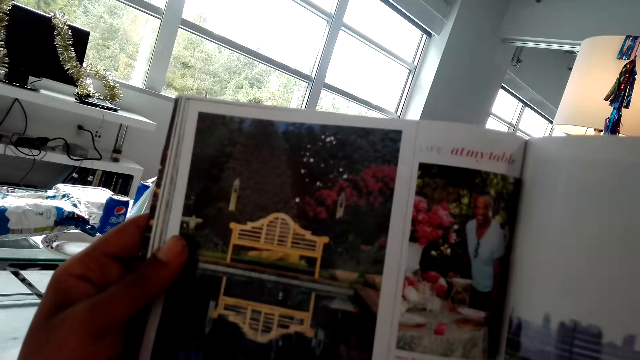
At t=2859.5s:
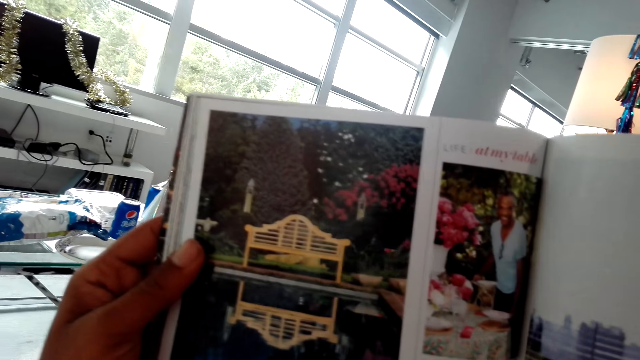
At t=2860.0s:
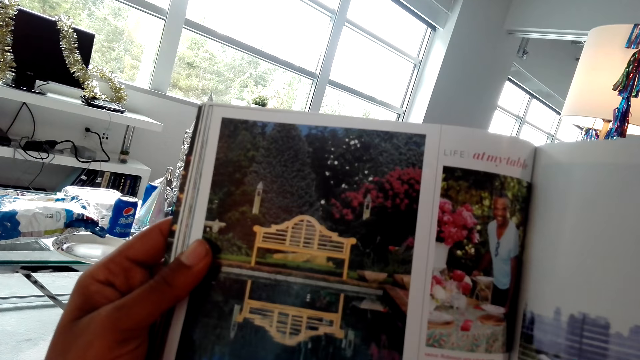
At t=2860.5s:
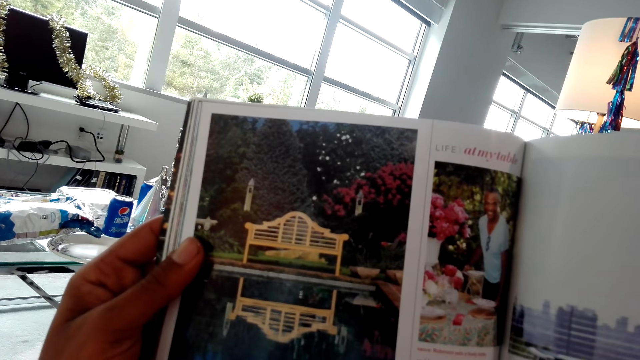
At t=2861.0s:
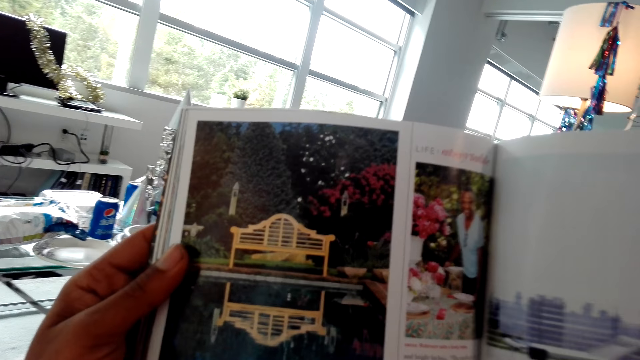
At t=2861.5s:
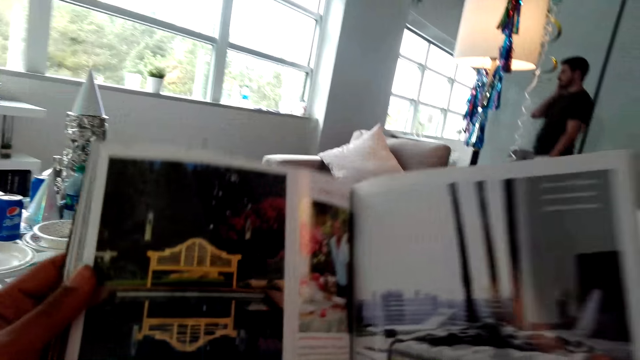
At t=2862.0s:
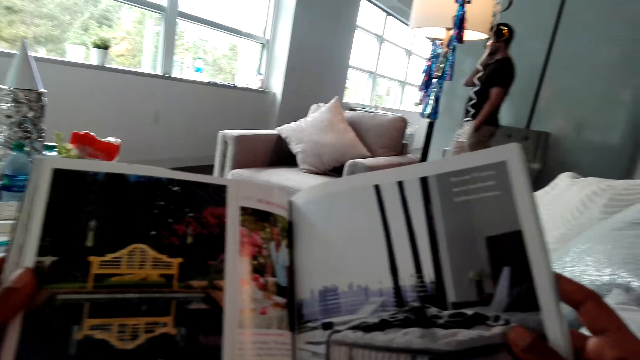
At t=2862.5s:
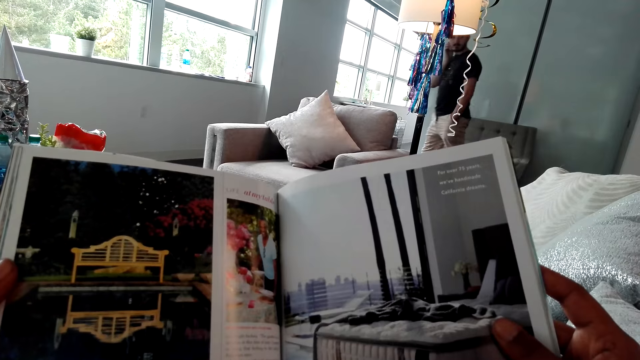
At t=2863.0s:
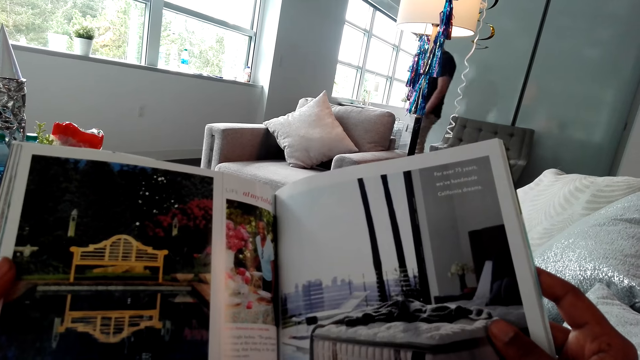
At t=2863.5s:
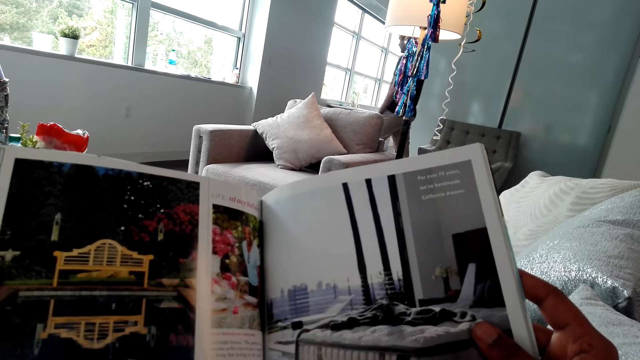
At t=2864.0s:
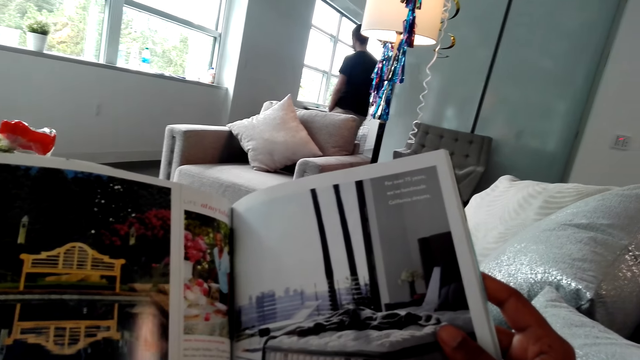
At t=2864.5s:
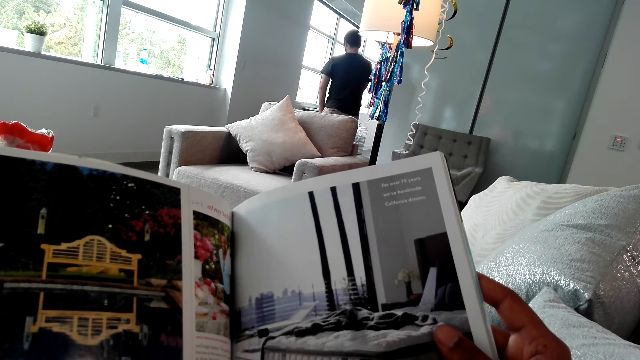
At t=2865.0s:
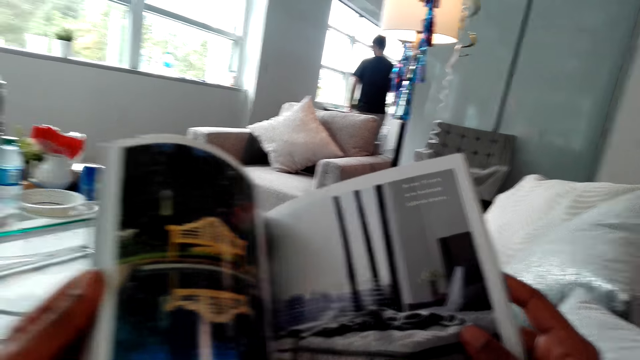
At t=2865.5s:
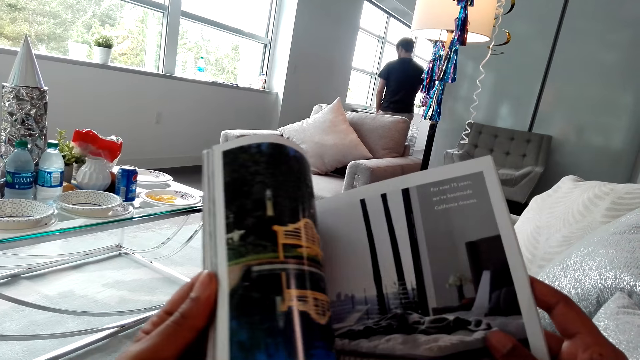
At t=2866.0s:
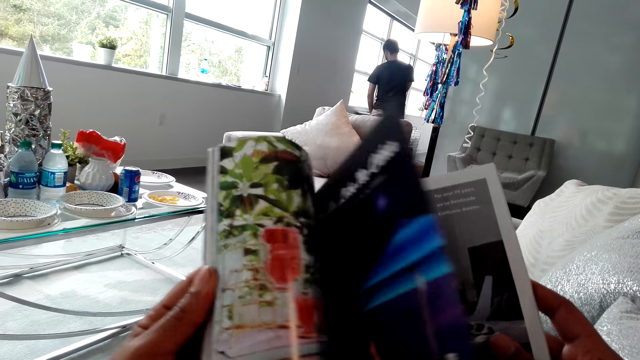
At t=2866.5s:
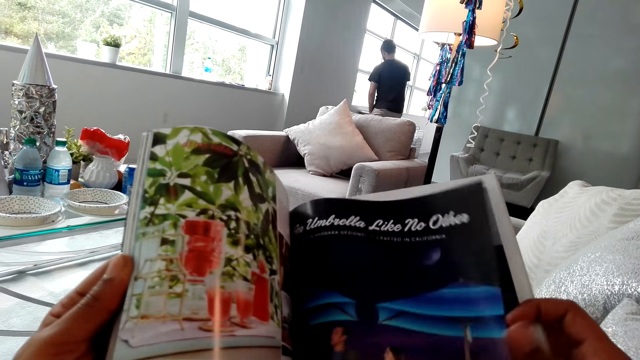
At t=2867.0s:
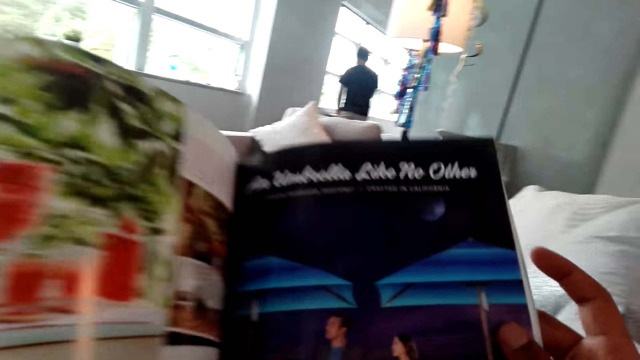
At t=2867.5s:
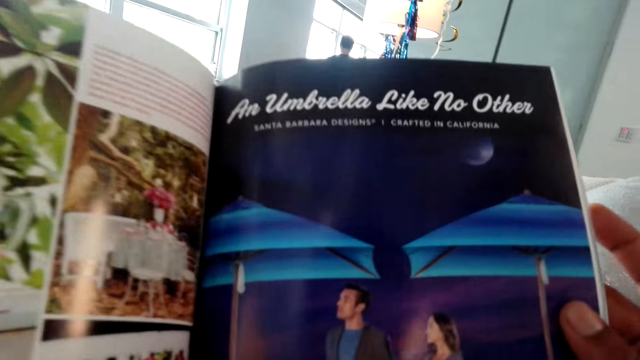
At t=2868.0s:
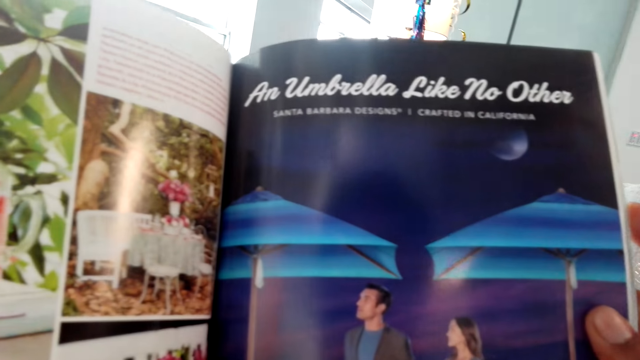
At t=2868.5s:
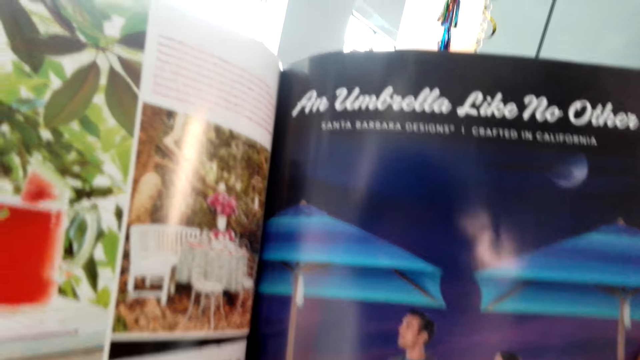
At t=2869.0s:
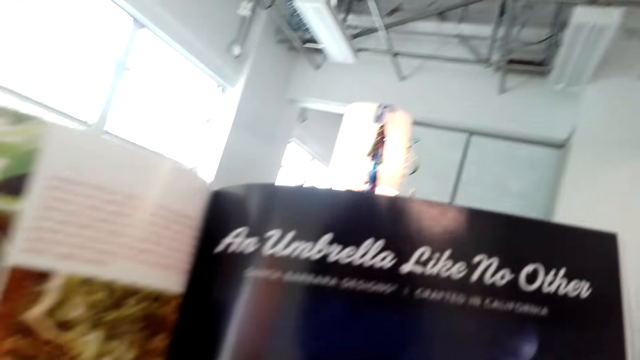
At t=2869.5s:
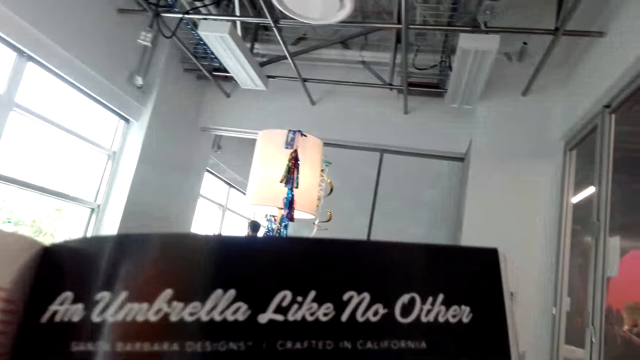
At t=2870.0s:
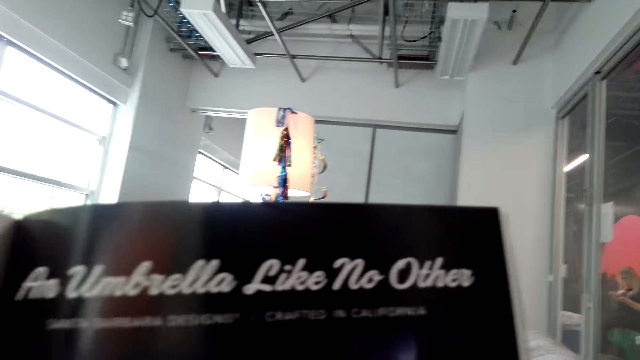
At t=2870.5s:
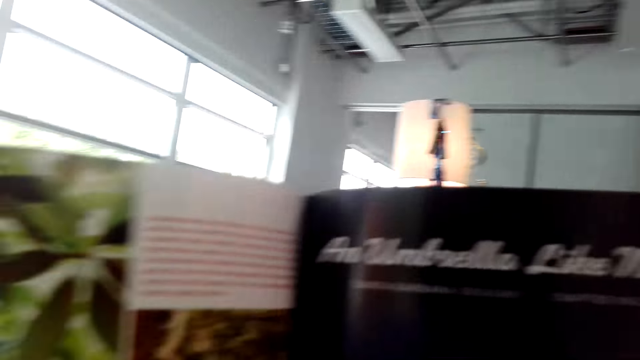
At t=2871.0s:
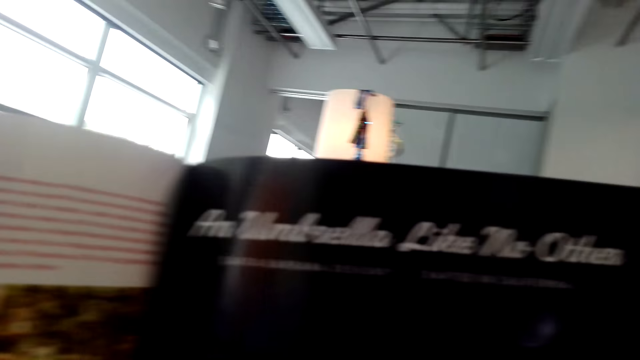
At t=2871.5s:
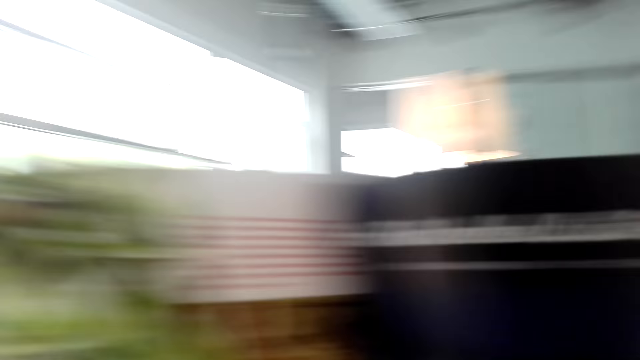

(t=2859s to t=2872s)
The camera wearer turns the pages of the magazine. They read the magazine.

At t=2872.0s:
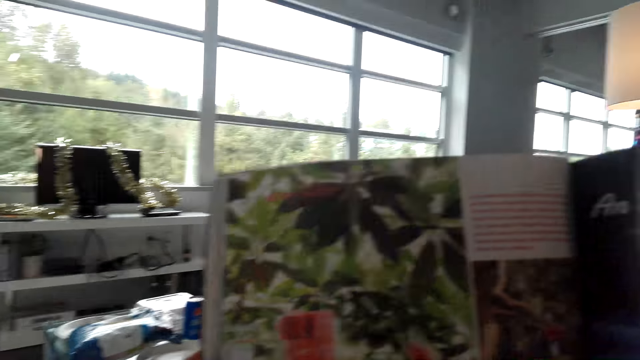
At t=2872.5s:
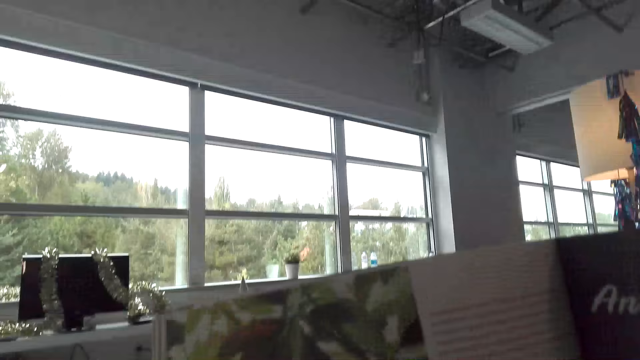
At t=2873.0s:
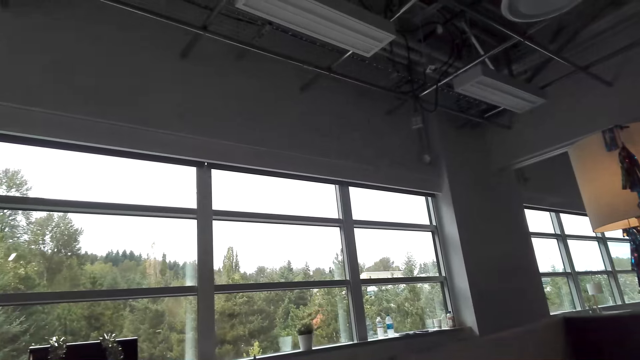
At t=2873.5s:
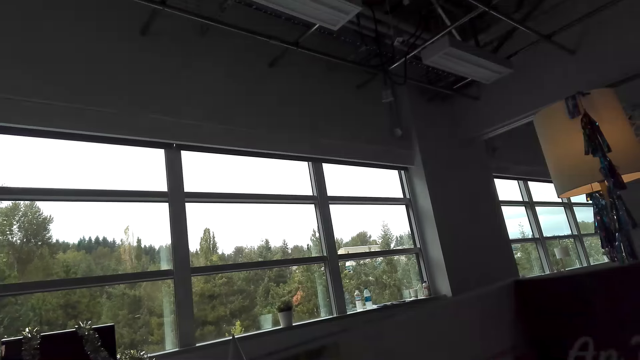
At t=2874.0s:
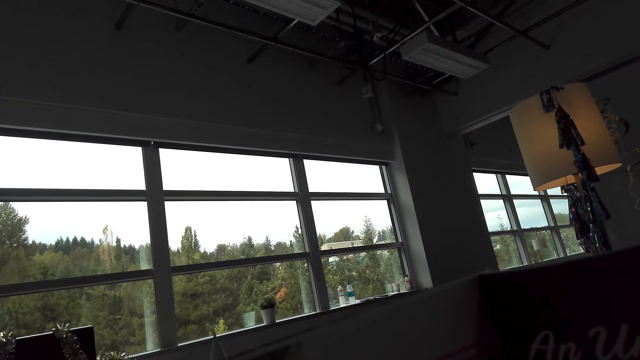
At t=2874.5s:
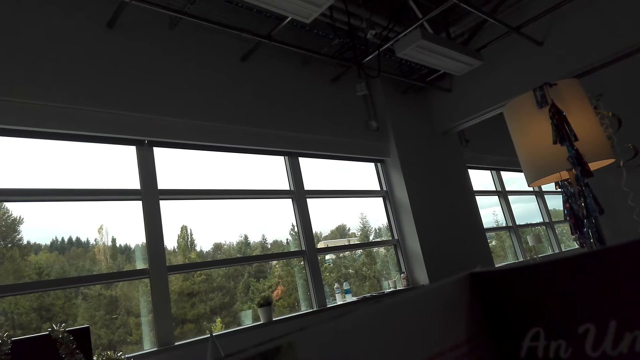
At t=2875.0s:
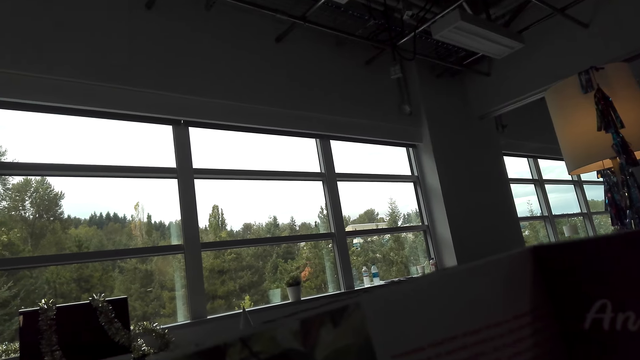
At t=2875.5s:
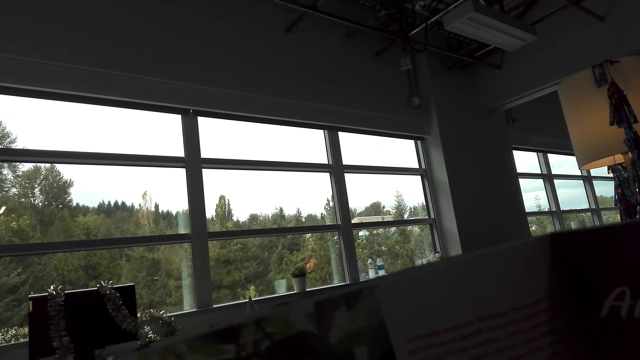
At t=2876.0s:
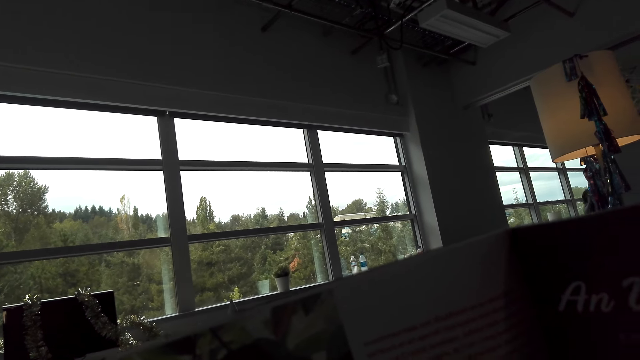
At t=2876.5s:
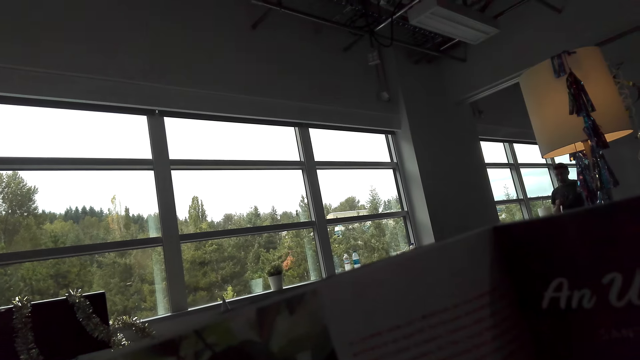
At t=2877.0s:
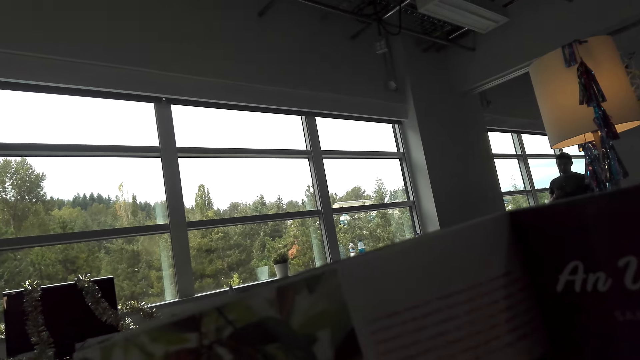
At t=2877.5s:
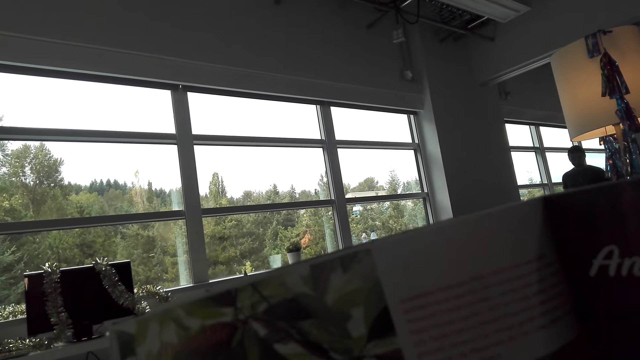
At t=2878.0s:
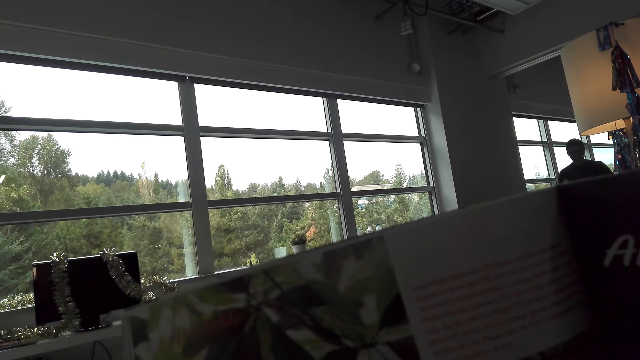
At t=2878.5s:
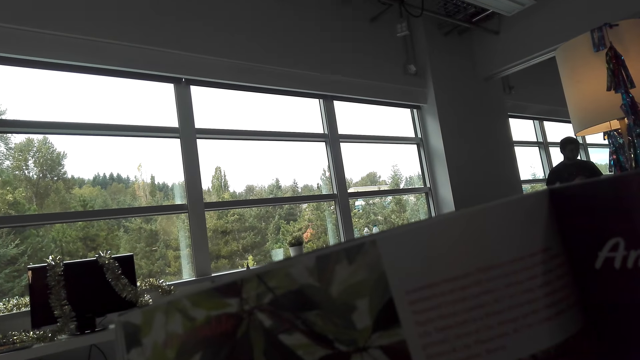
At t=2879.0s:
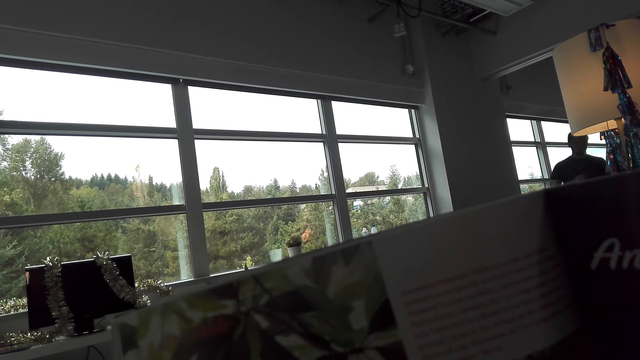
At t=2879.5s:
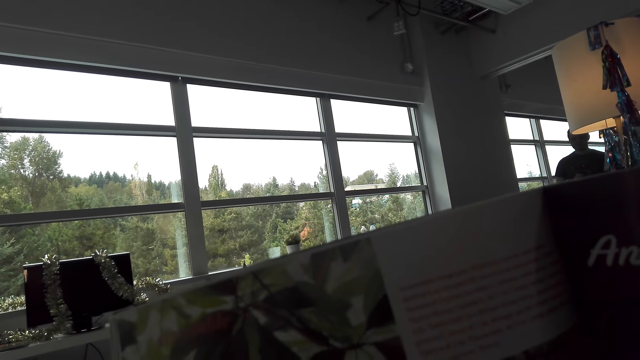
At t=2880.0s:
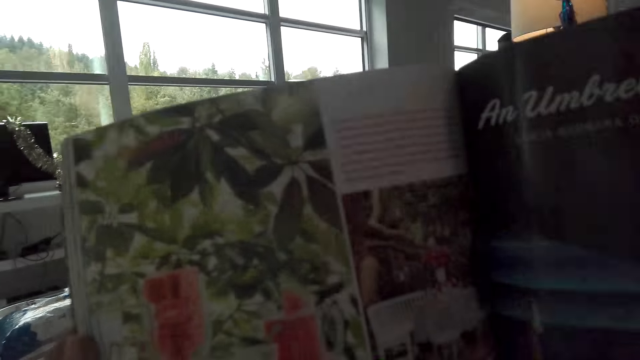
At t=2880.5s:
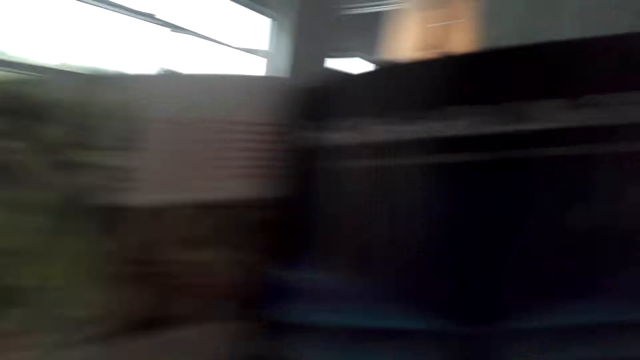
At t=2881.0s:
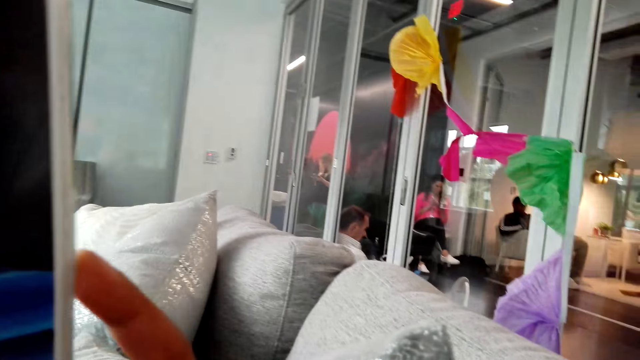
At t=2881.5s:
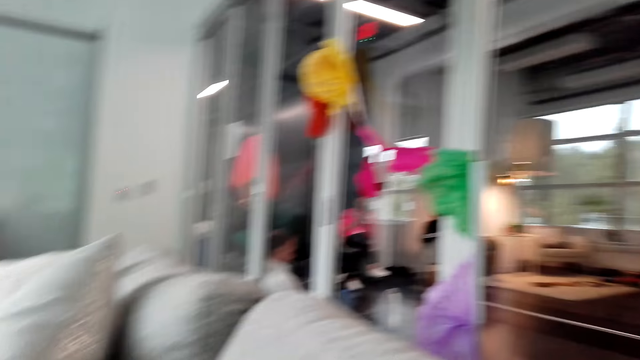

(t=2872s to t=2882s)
A man walks in the house.
